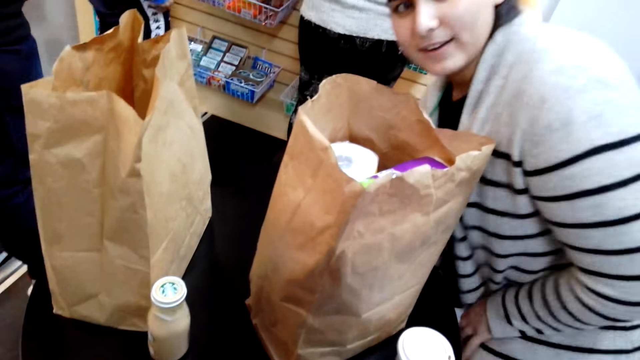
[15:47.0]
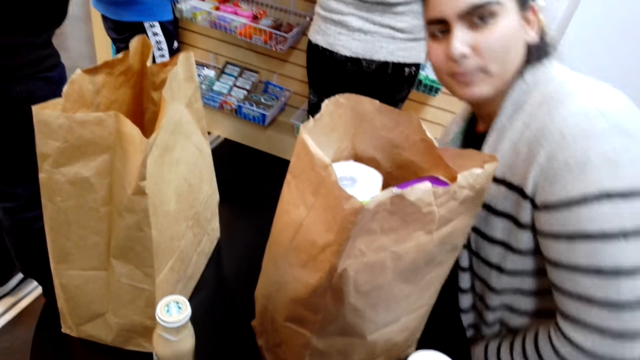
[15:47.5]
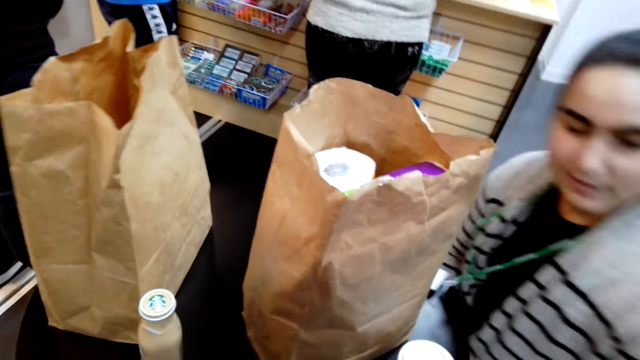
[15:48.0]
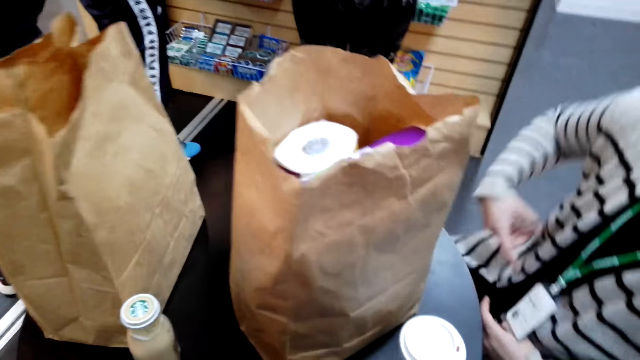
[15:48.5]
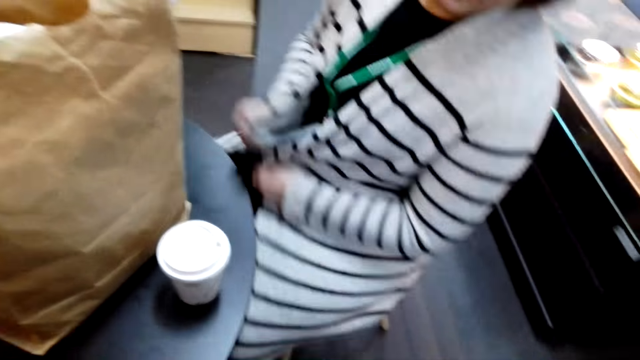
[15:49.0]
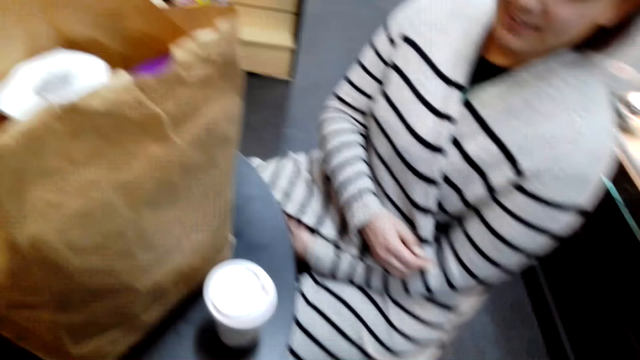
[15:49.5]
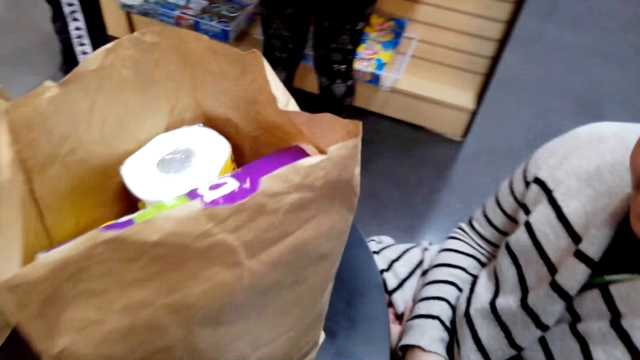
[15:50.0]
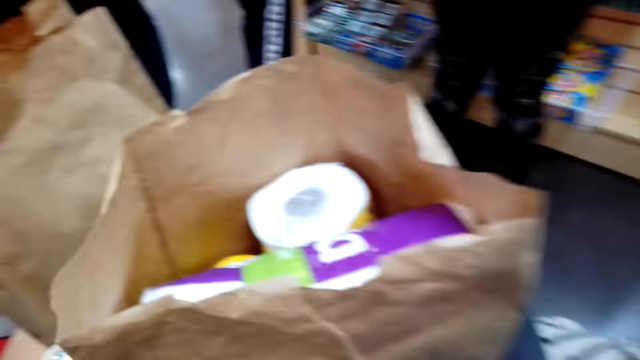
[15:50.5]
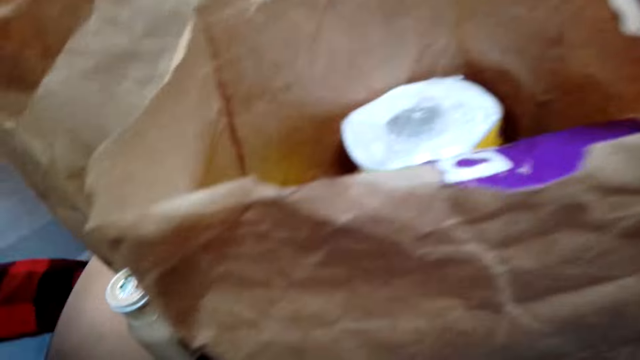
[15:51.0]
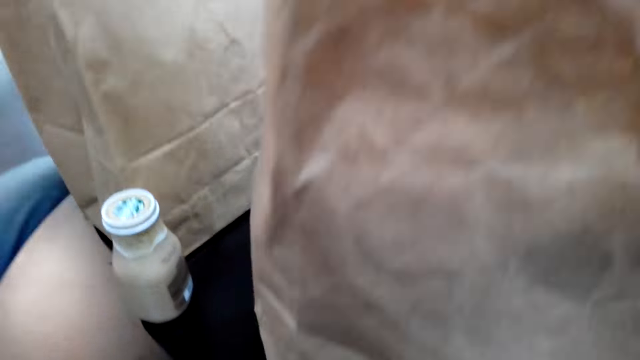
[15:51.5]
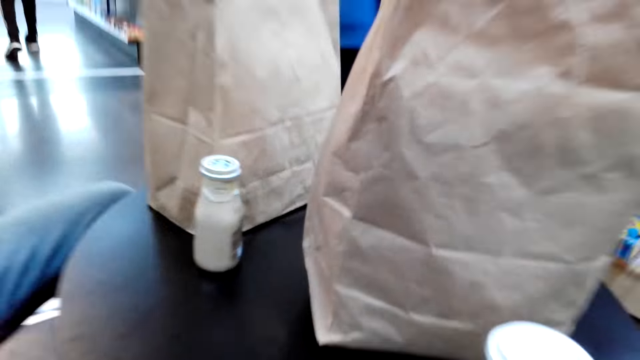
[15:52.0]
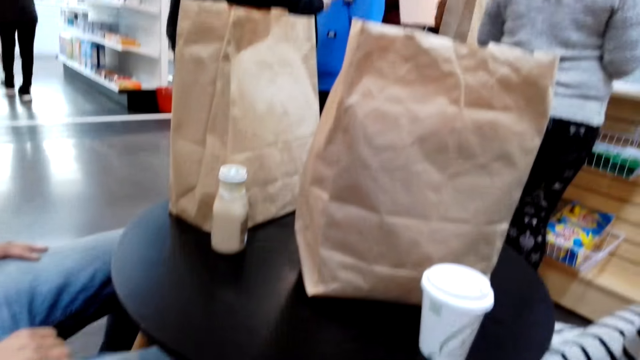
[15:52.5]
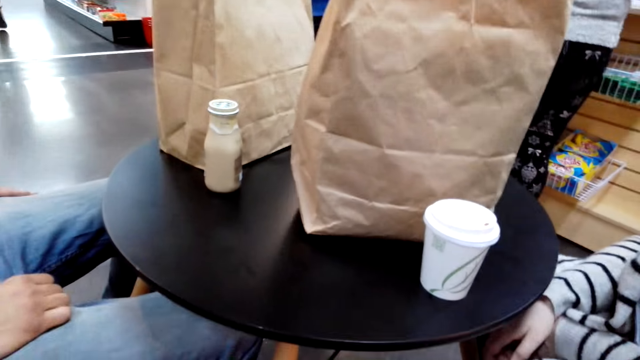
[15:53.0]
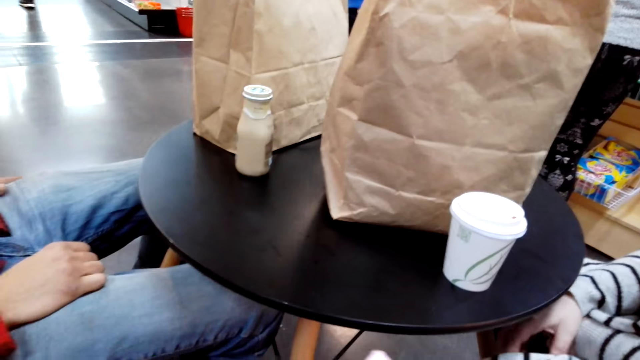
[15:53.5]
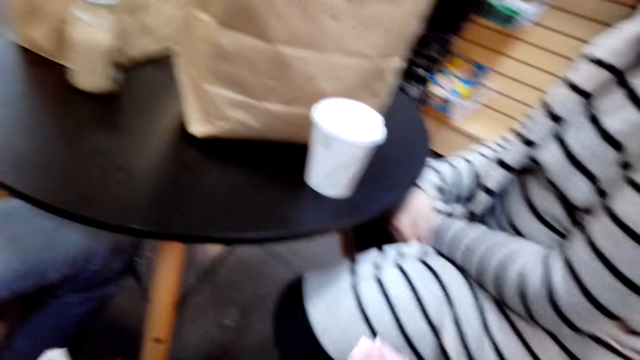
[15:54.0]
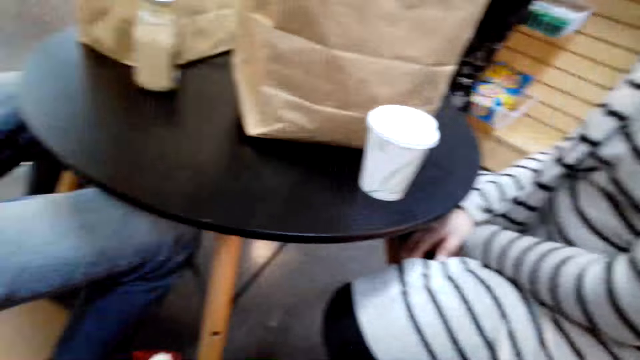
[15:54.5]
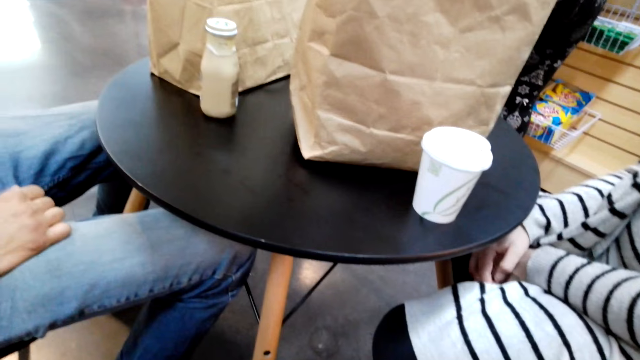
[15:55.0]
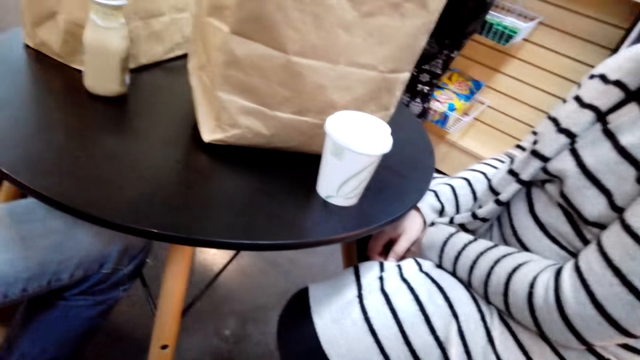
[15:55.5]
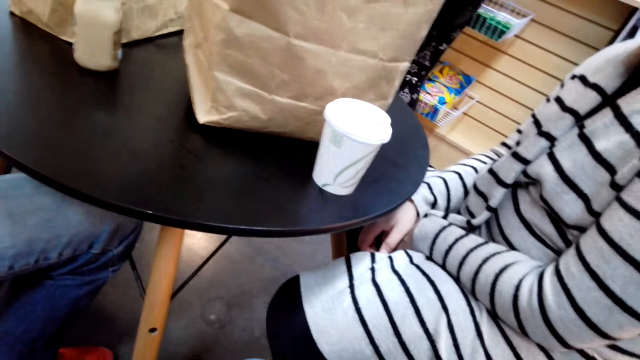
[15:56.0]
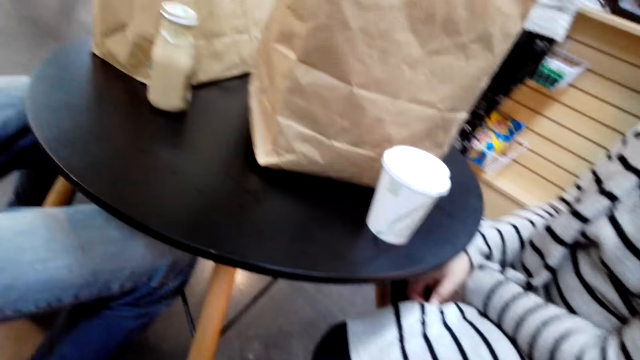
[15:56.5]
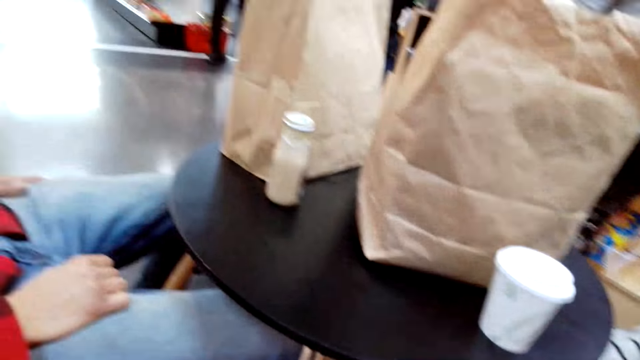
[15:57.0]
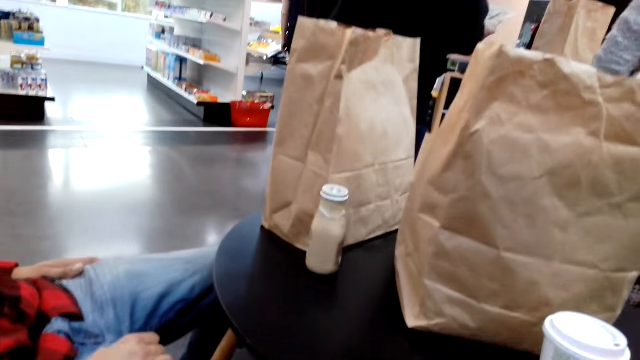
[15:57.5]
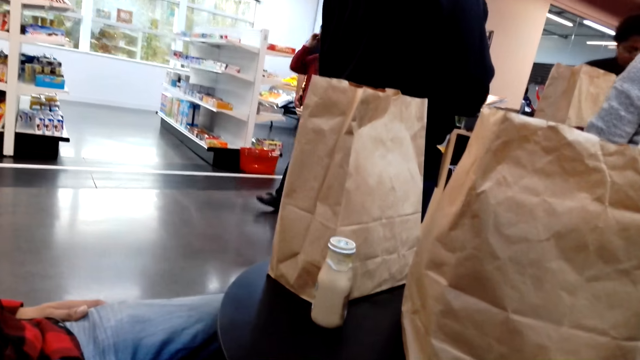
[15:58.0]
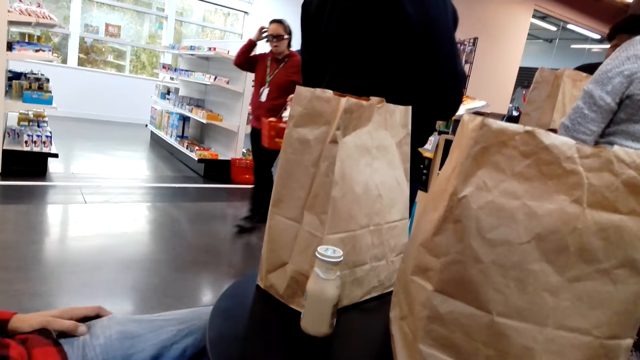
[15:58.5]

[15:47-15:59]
The camera wearer looks at a woman. The woman sits down. The camera wearer looks at the paper bags. A man converses with the camera wearer. The camera wearer looks at the table.

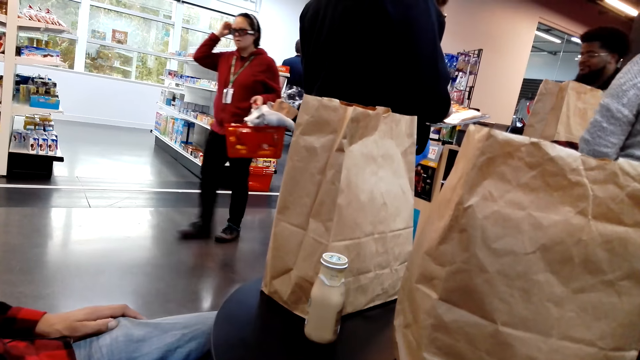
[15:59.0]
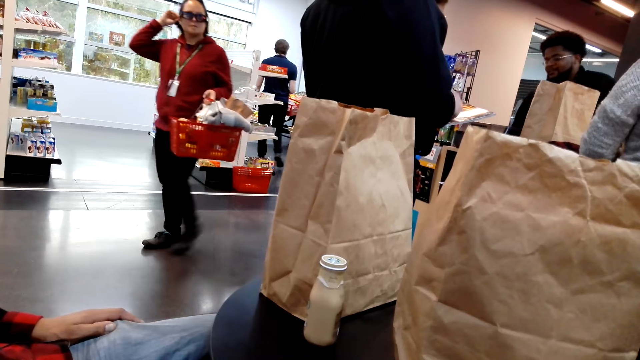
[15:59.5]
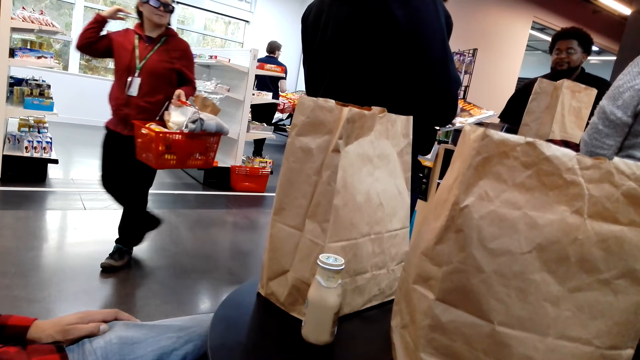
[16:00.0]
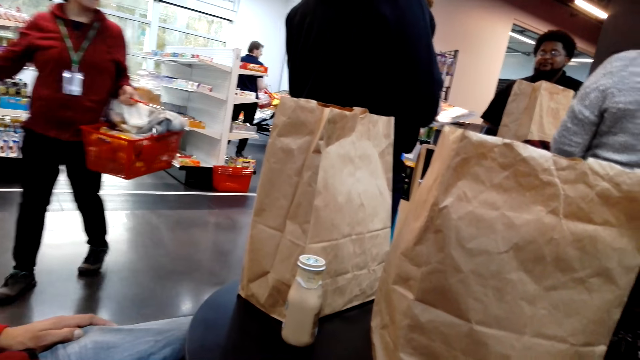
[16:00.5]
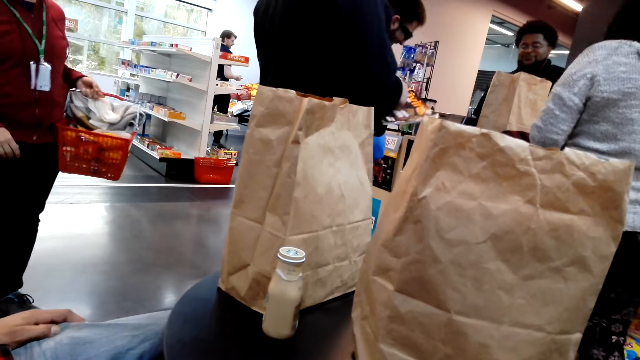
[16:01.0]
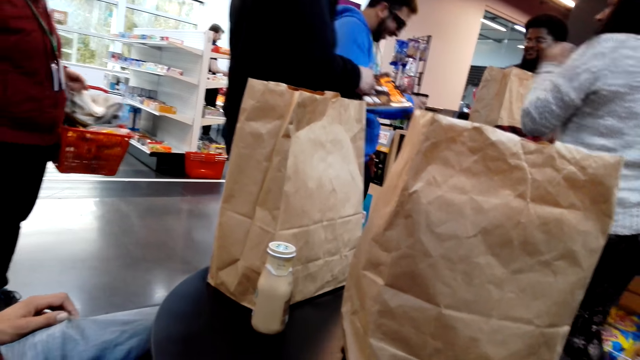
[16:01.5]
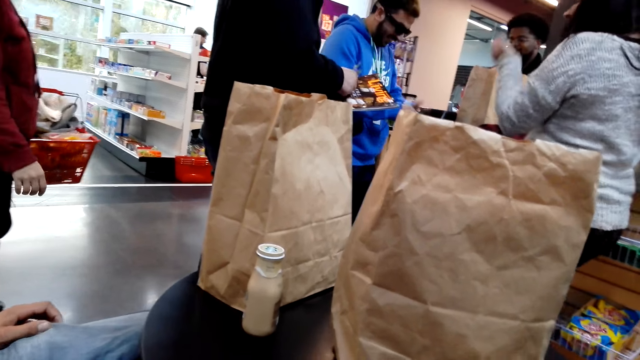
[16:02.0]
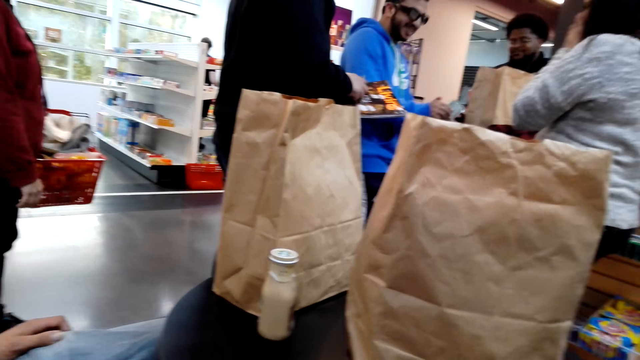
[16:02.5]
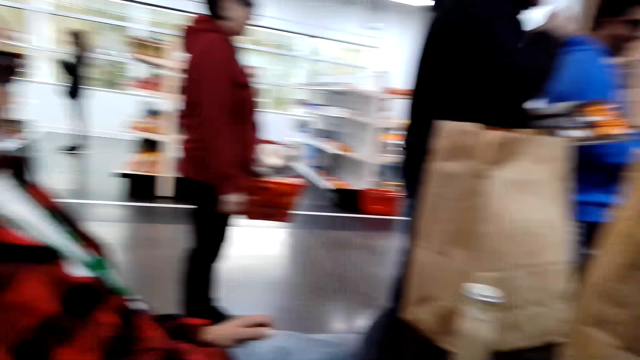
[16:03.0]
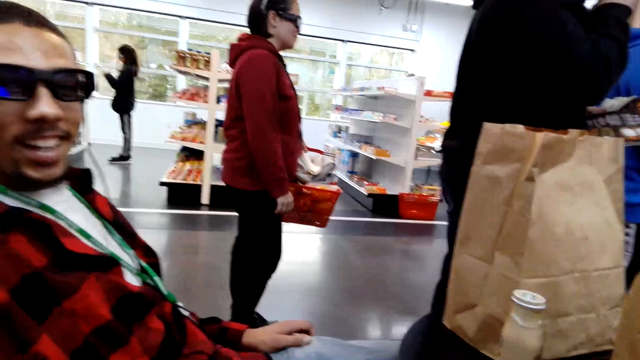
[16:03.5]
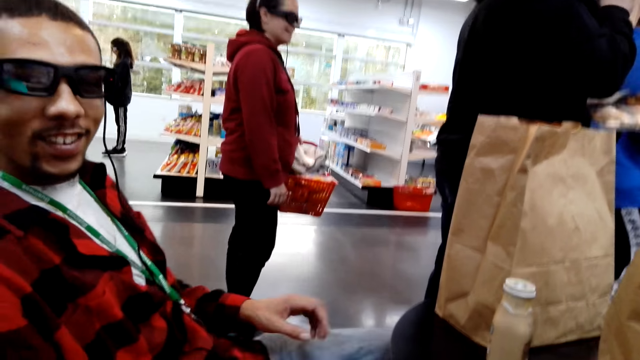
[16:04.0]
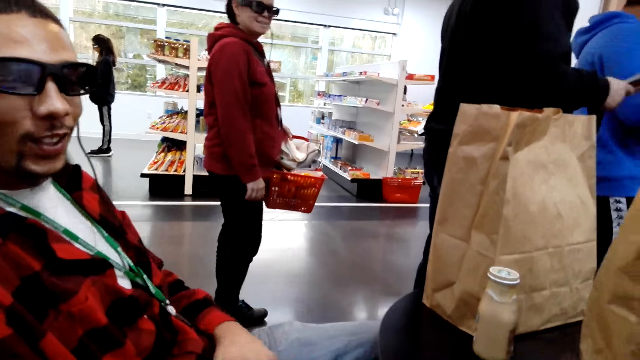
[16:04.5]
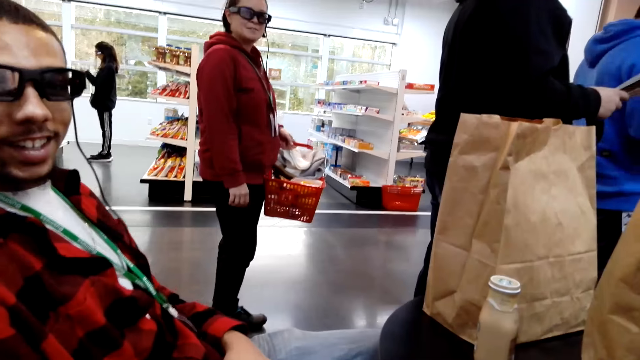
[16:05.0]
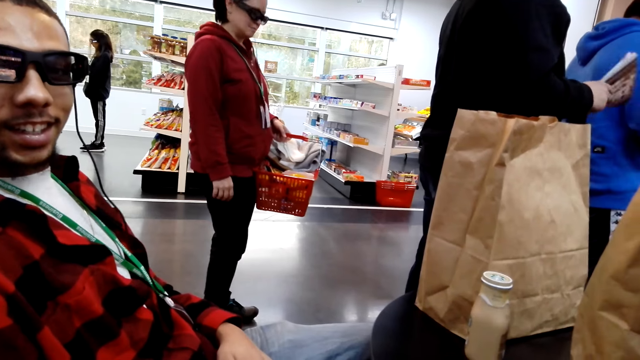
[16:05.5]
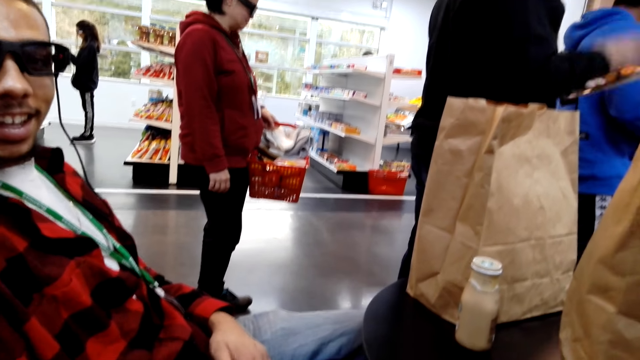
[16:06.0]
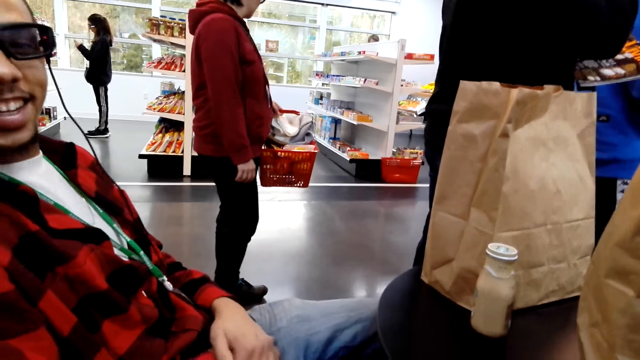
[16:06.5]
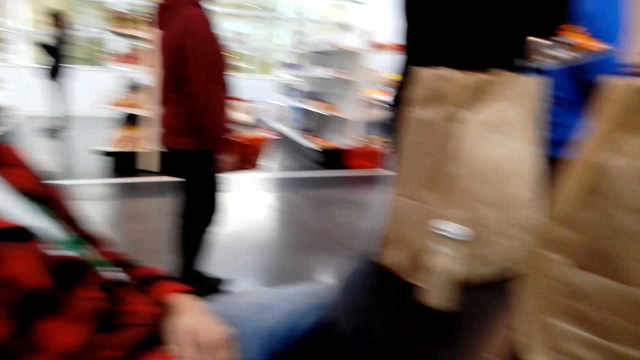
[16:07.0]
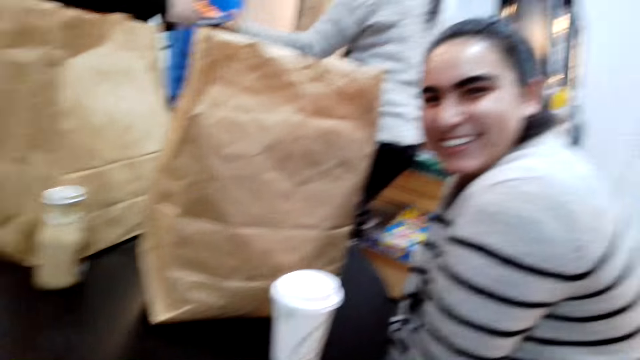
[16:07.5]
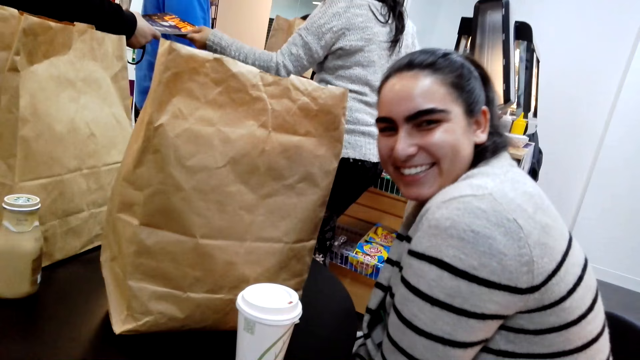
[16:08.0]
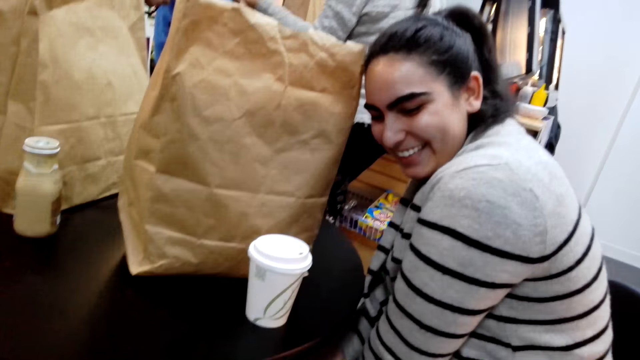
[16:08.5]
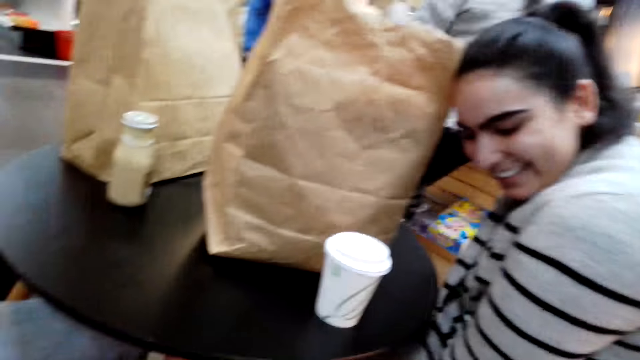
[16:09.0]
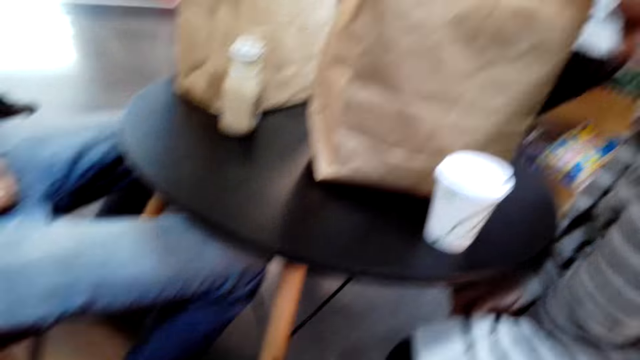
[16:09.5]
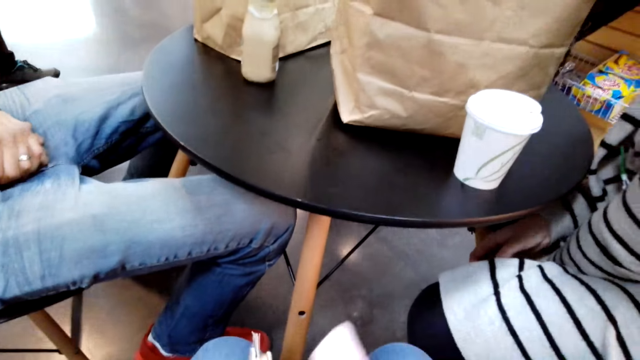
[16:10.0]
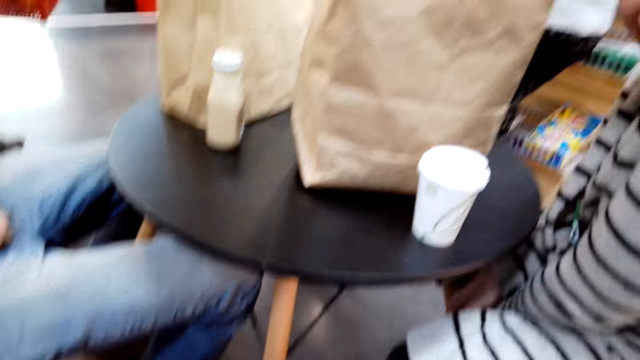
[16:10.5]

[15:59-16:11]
The camera wearer converses with a man. They look at the man. They converse with the man. They look at a woman.
